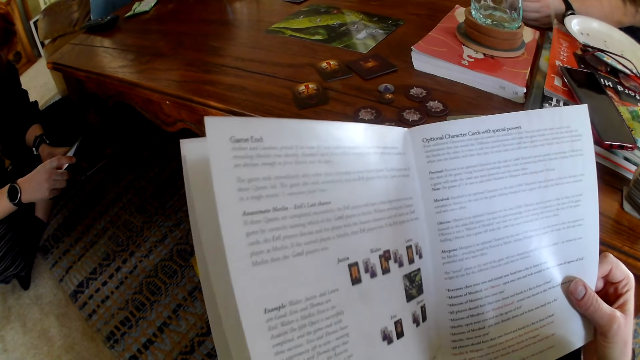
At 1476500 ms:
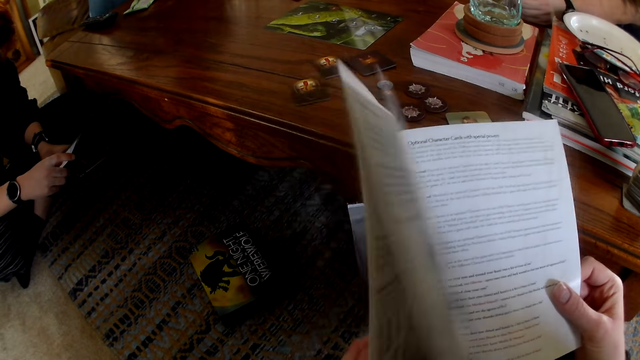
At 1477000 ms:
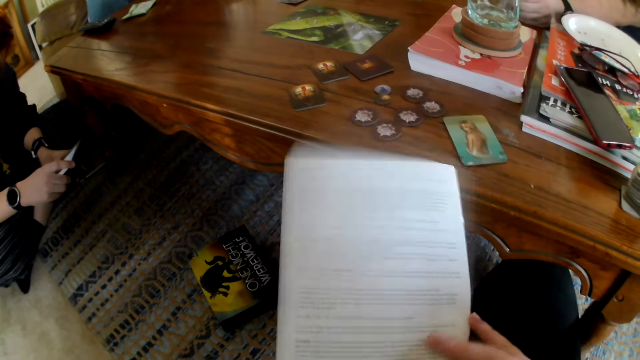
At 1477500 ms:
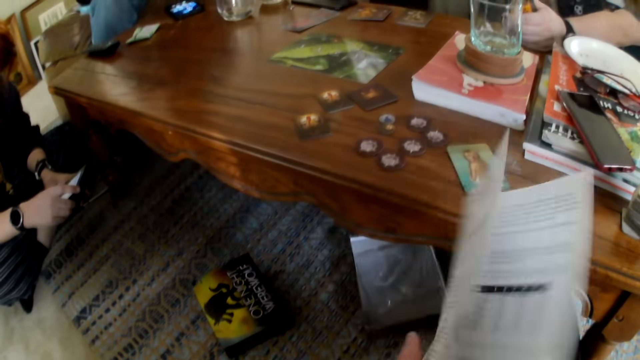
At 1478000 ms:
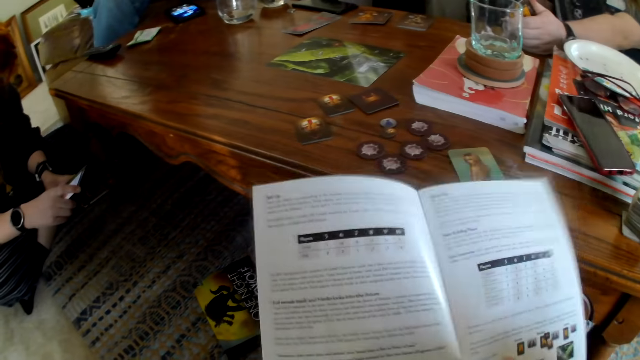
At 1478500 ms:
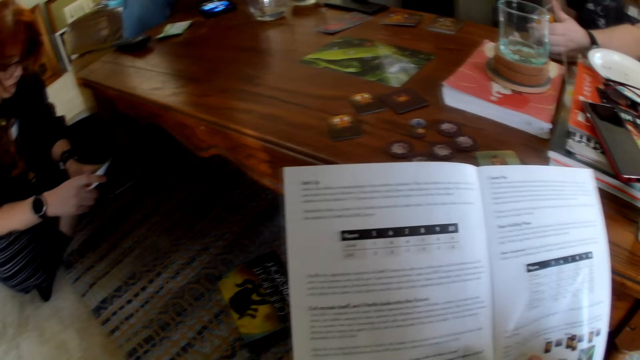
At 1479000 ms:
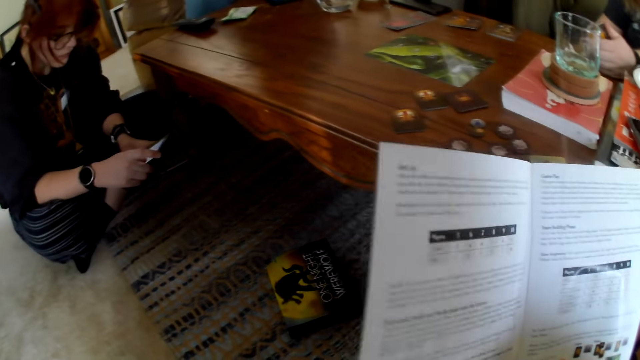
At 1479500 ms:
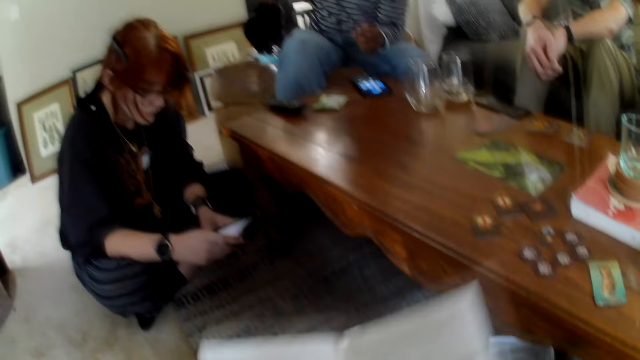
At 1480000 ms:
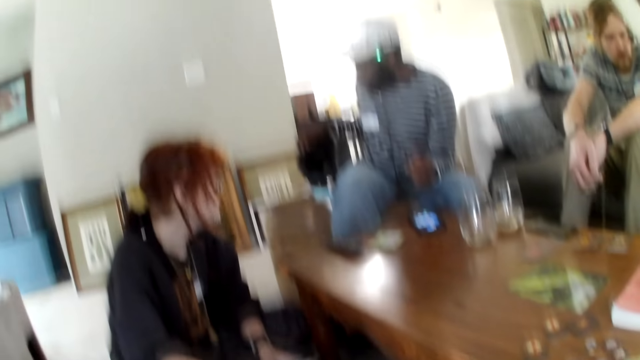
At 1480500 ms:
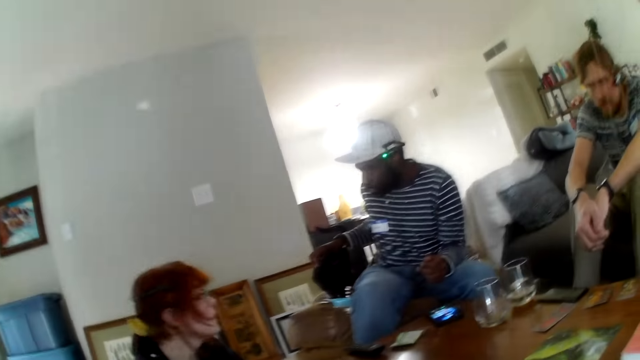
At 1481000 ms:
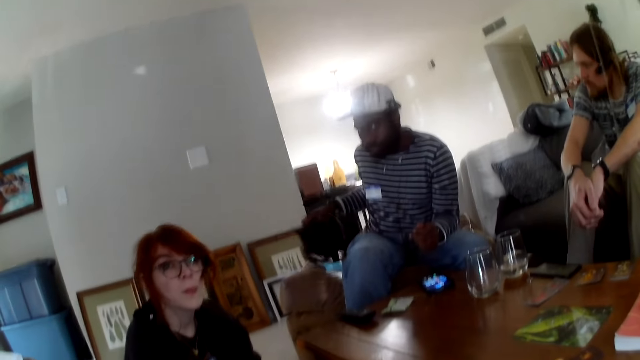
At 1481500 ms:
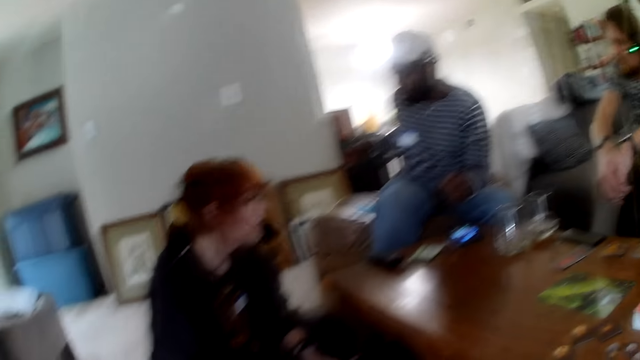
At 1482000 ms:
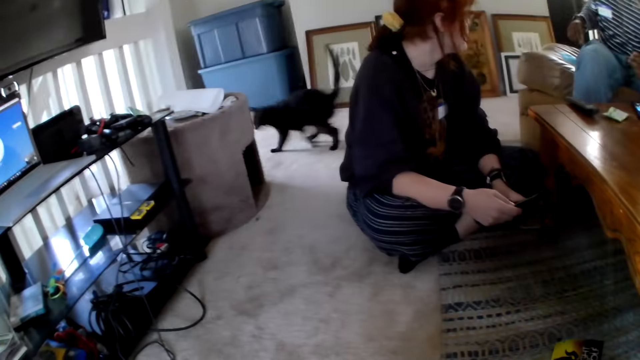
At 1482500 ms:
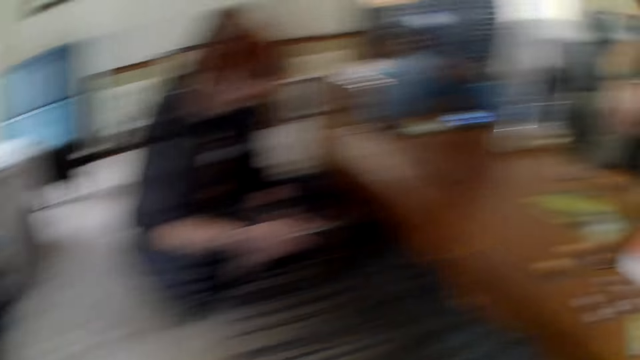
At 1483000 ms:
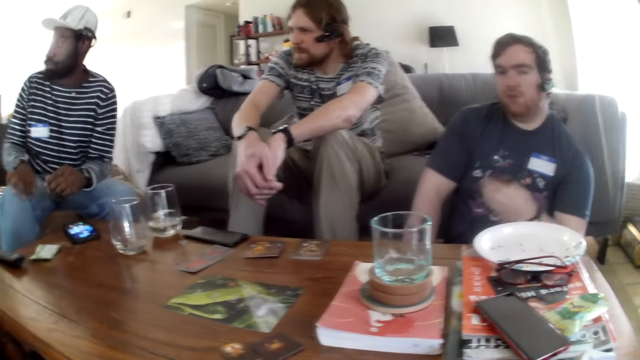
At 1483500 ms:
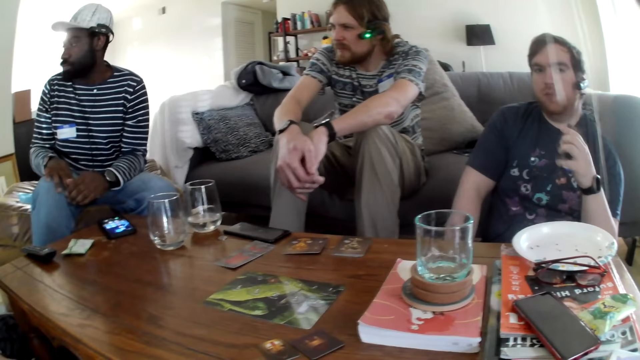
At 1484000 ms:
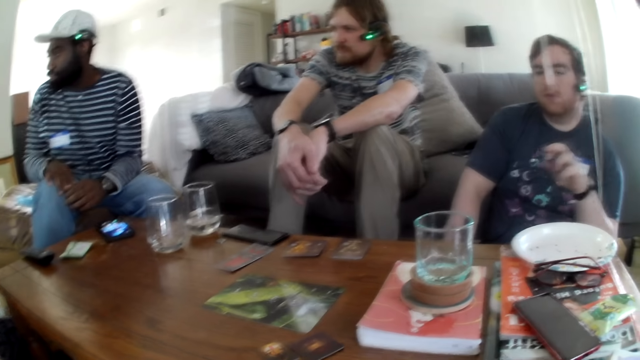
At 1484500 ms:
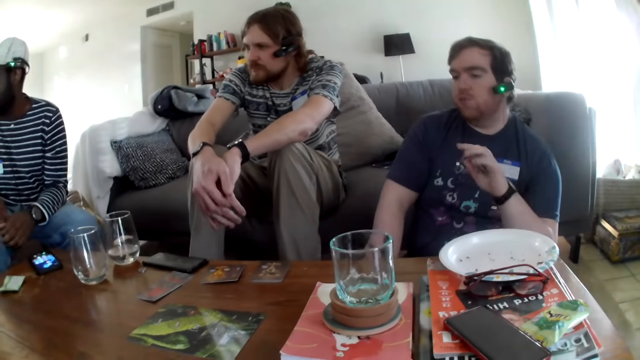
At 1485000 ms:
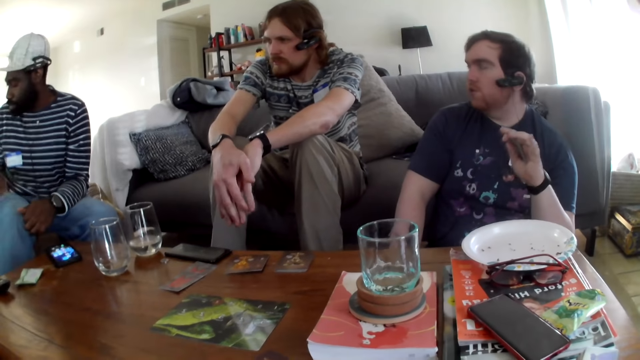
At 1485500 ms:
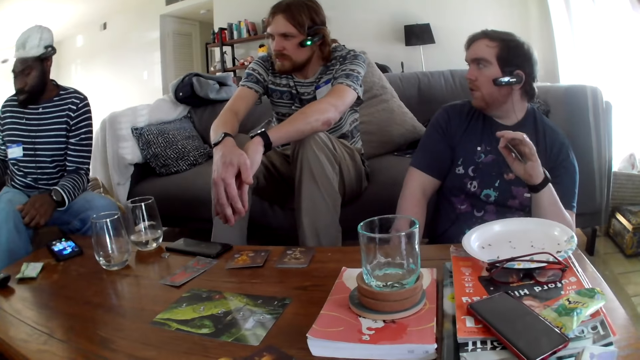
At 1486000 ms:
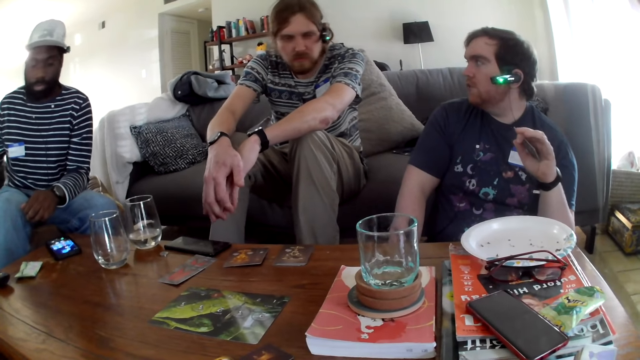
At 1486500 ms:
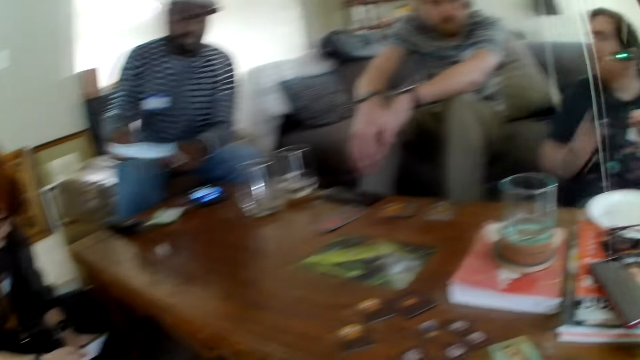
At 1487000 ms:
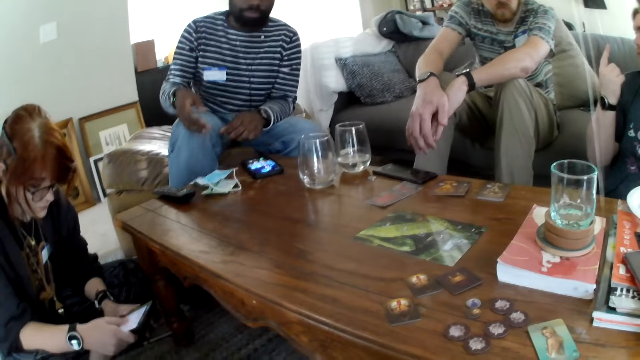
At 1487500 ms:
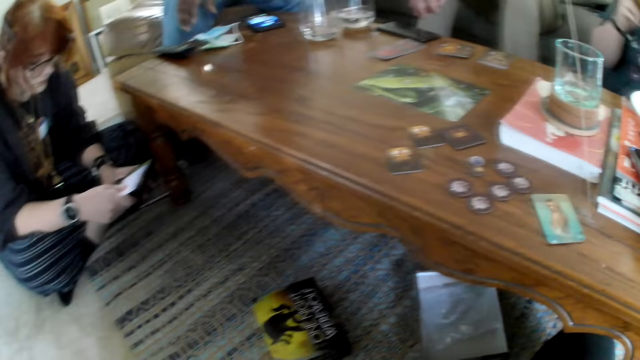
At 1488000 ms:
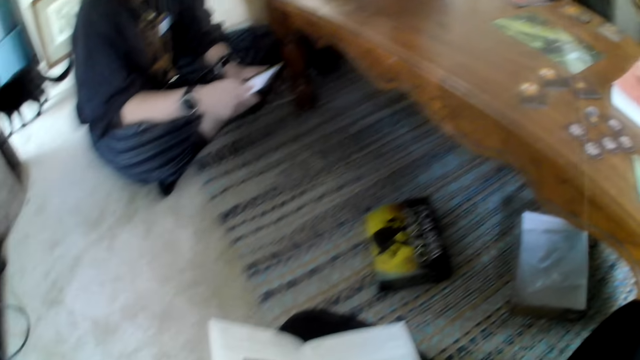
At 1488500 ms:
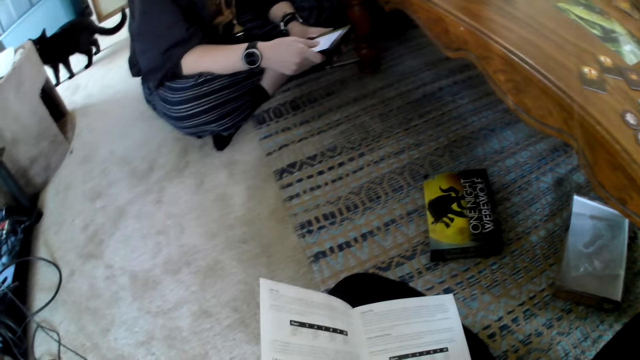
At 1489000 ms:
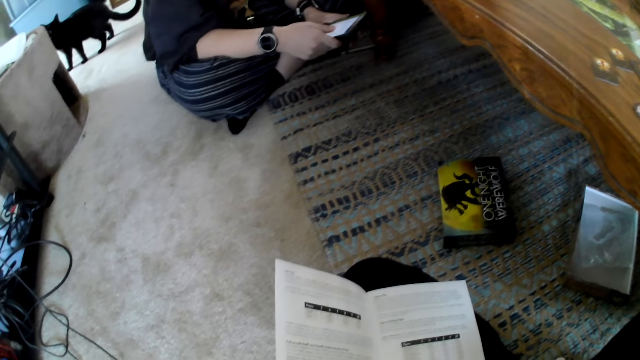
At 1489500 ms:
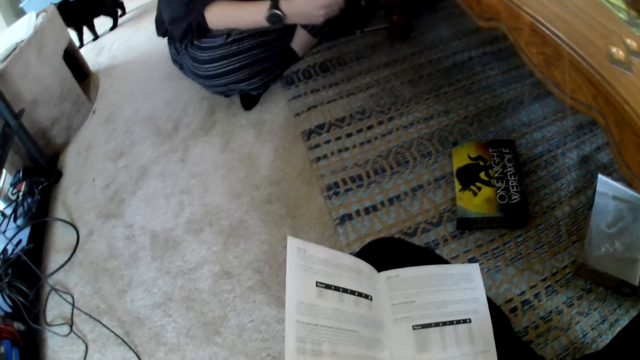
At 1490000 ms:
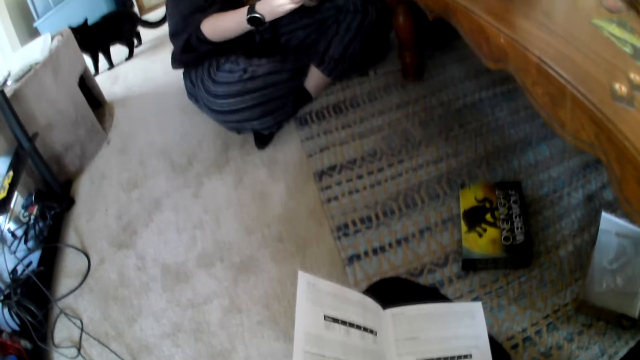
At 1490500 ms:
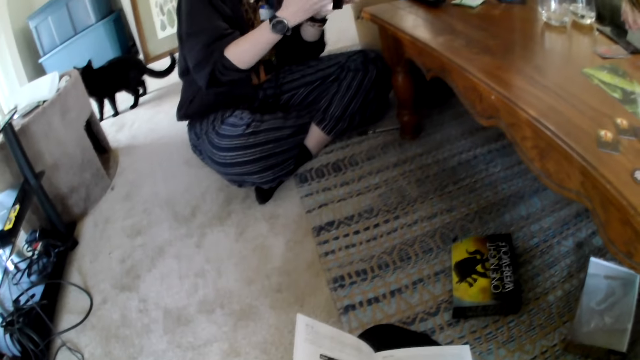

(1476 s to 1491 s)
The camera wearer opens a page on the book. They look around the house. They talk. A person looks at the camera wearer. The camera wearer looks at the cat. They look around the house. A man speaks. Another person picks up a paper. Another man places a mask on the table. The camera wearer reads the book.

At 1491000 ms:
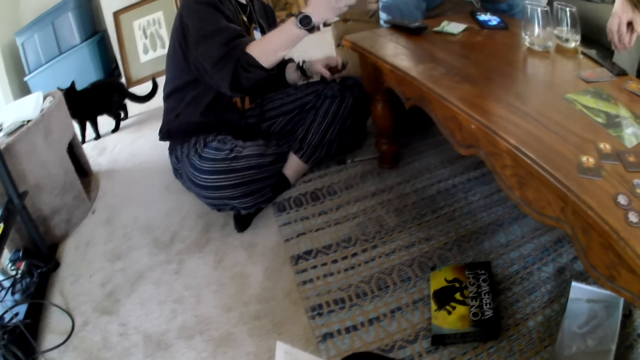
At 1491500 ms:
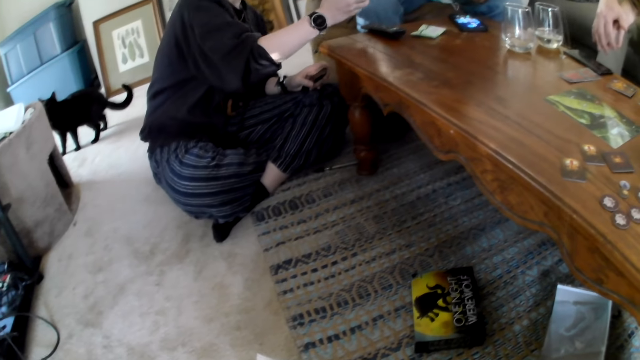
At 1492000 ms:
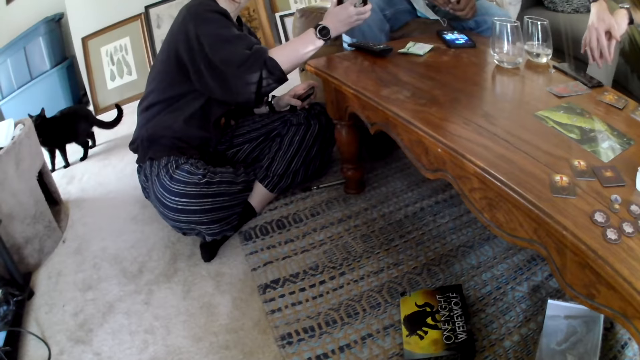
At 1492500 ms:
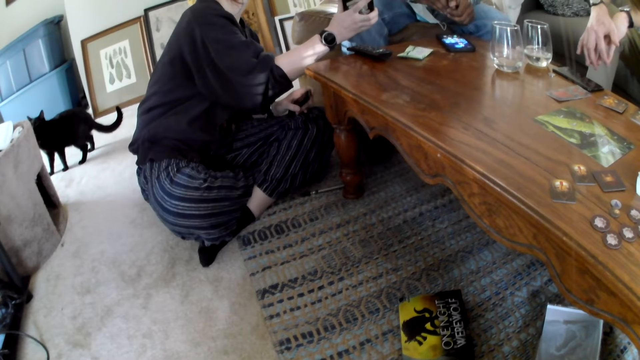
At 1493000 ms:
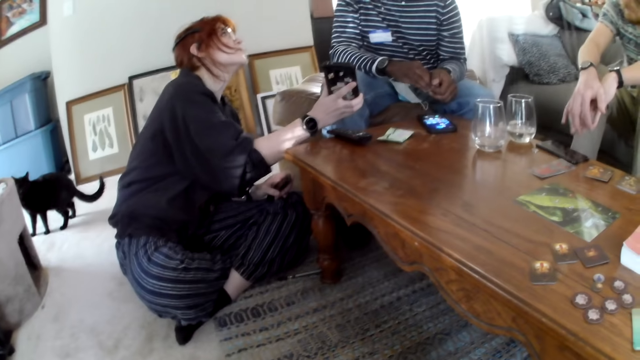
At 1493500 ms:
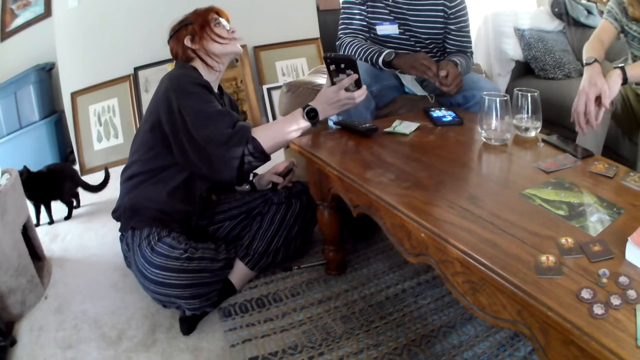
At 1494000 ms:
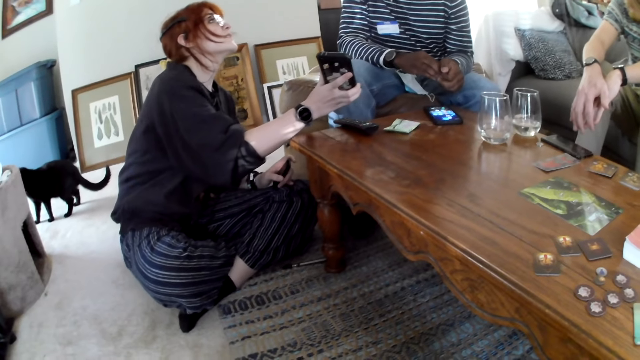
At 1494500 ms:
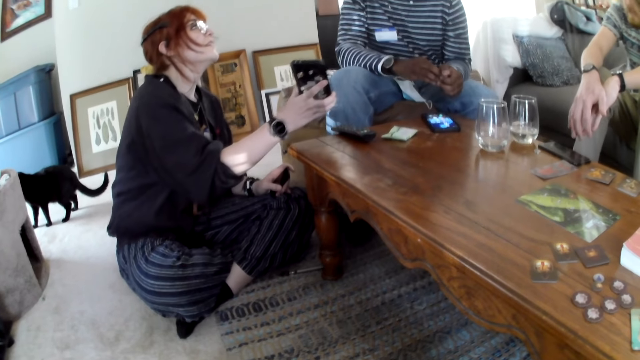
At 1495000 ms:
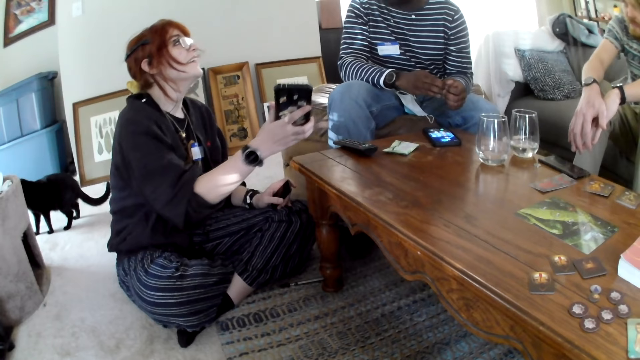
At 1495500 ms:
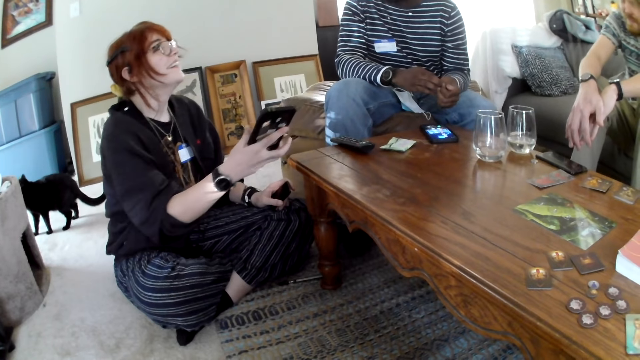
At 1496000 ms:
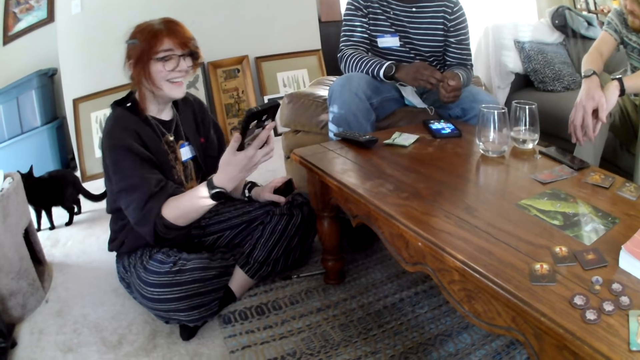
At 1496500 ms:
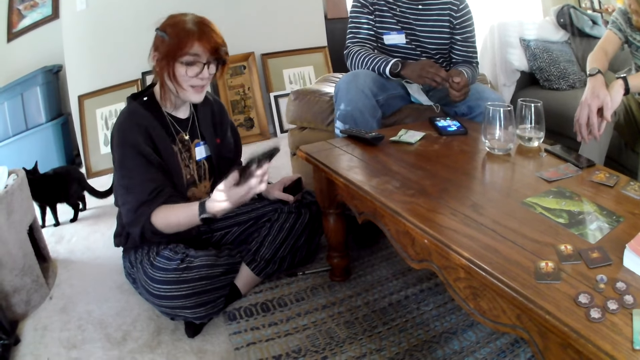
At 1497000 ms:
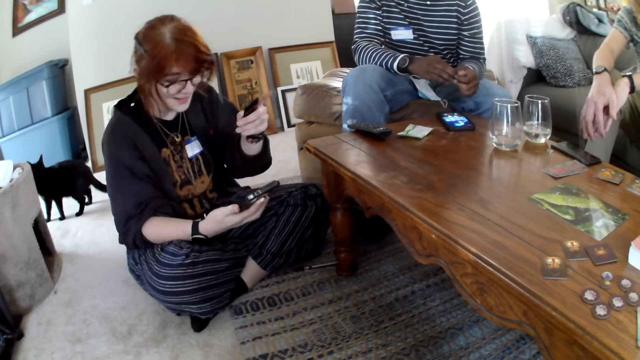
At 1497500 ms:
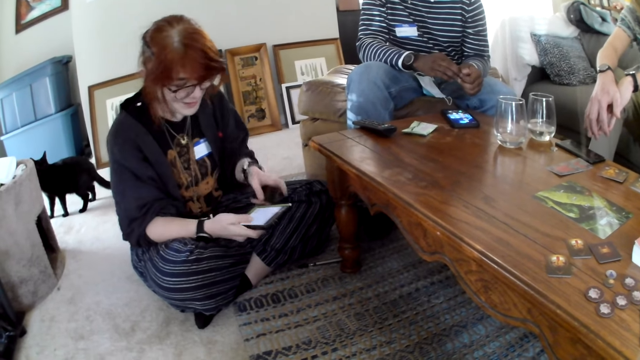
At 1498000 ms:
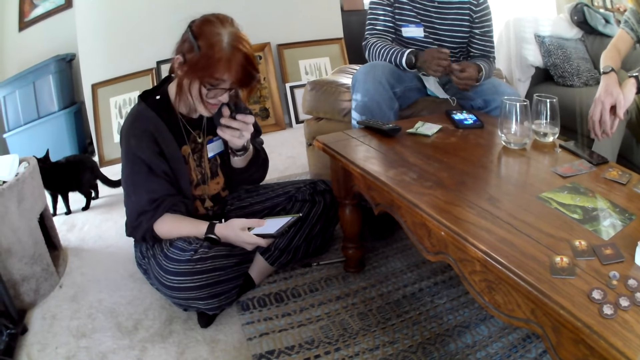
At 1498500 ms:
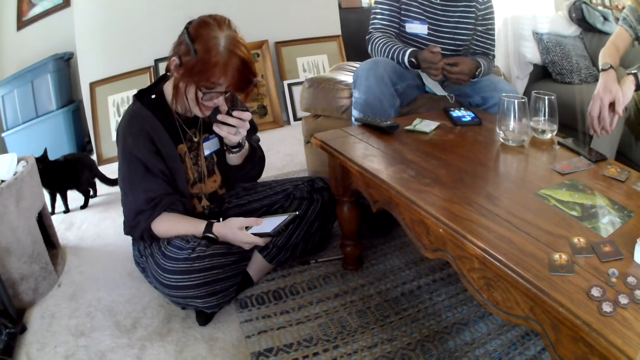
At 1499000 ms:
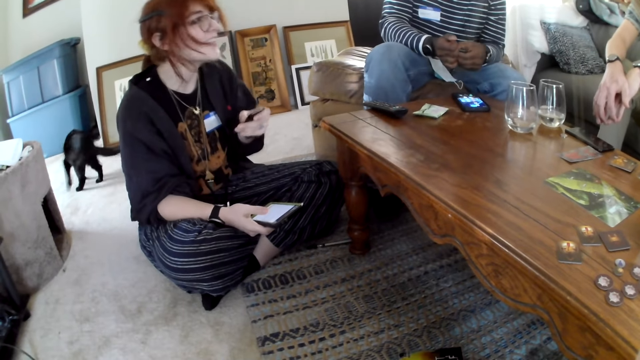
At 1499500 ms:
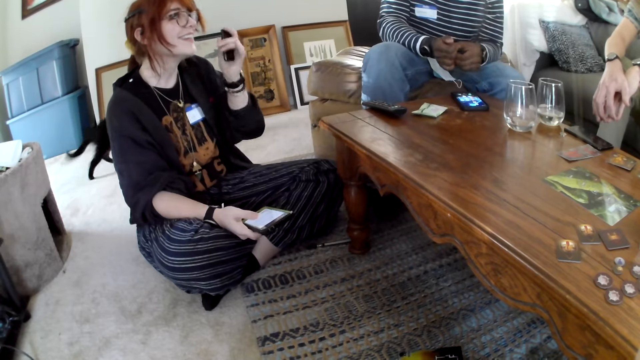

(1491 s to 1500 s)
A woman shows a man her phone. The woman laughs. The woman speaks. The woman looks at the phone.
